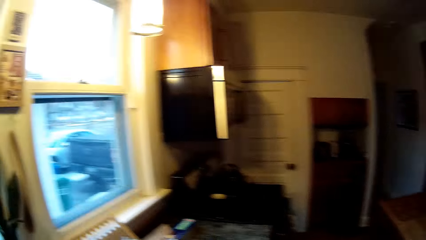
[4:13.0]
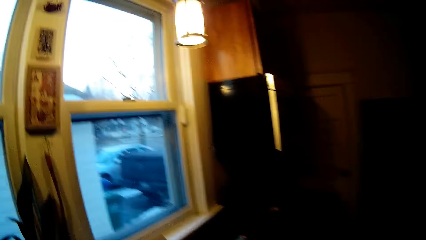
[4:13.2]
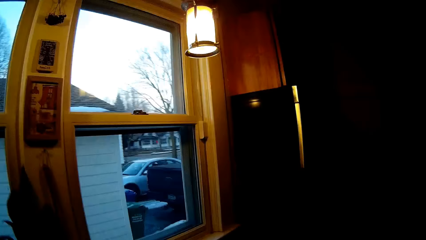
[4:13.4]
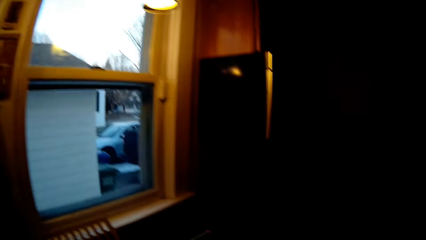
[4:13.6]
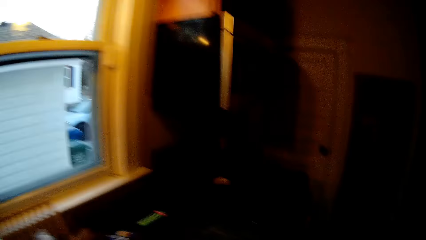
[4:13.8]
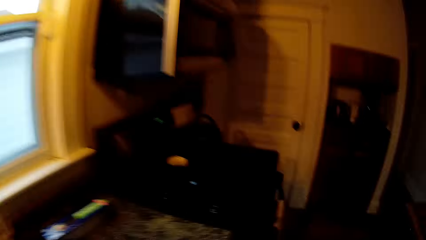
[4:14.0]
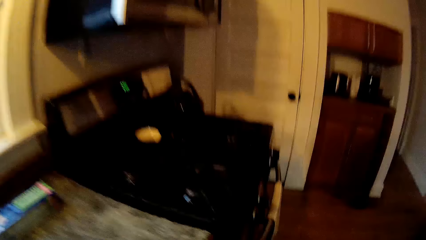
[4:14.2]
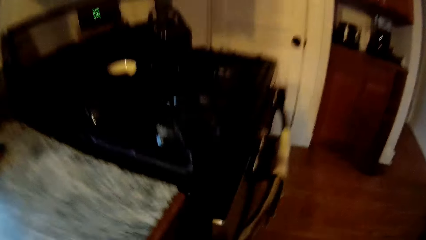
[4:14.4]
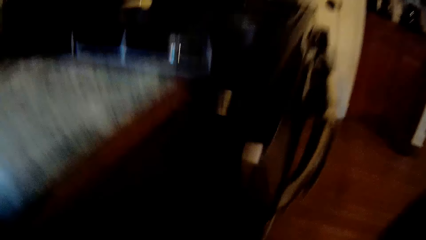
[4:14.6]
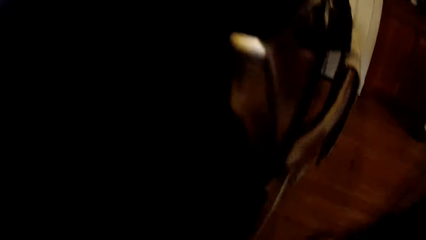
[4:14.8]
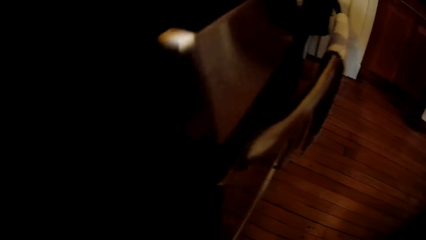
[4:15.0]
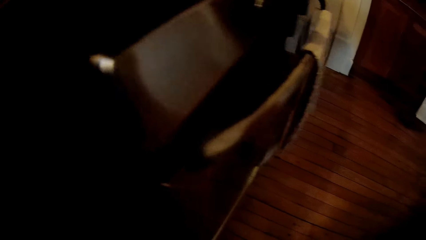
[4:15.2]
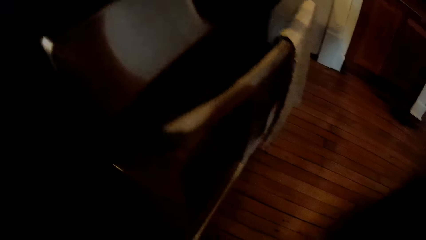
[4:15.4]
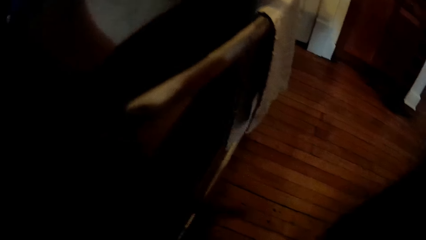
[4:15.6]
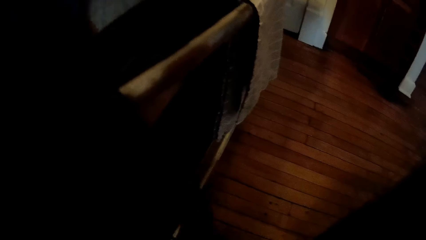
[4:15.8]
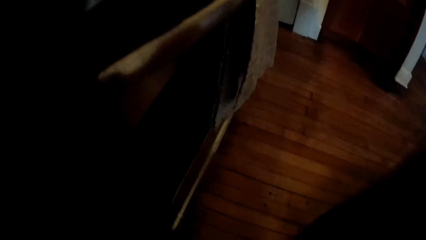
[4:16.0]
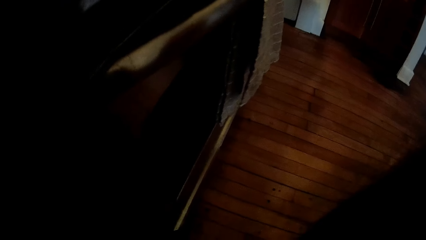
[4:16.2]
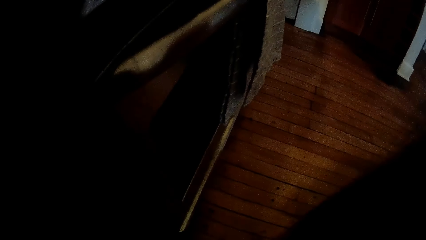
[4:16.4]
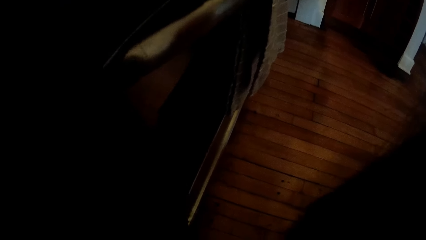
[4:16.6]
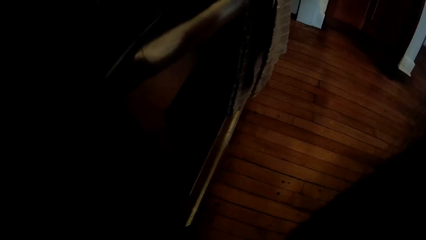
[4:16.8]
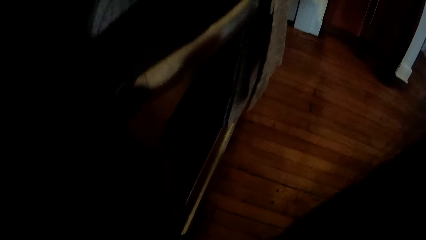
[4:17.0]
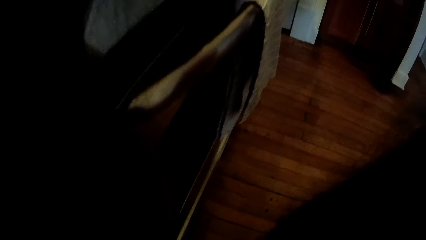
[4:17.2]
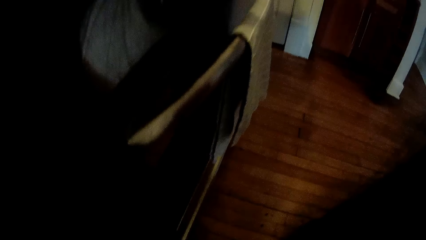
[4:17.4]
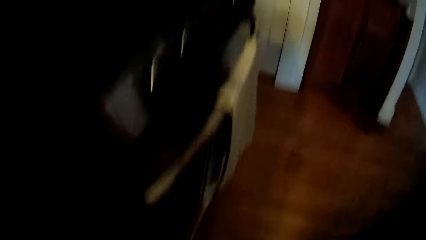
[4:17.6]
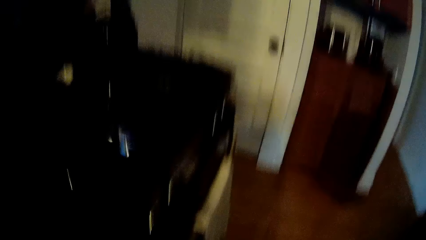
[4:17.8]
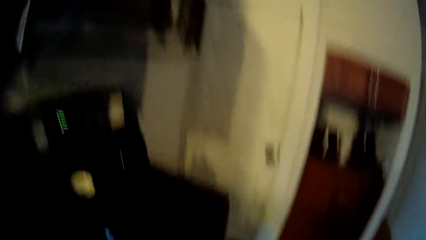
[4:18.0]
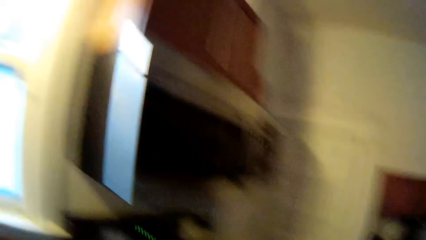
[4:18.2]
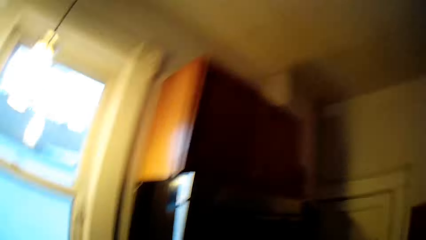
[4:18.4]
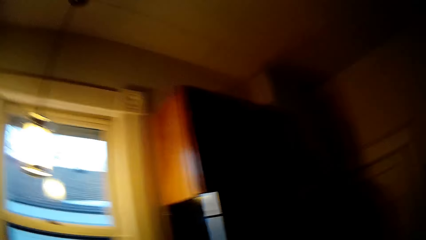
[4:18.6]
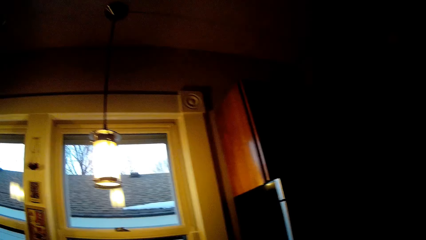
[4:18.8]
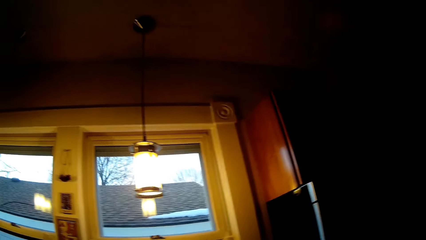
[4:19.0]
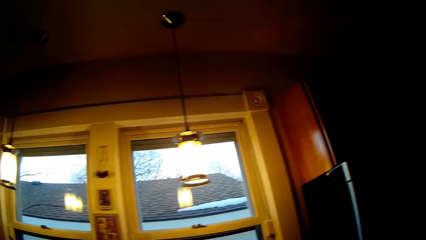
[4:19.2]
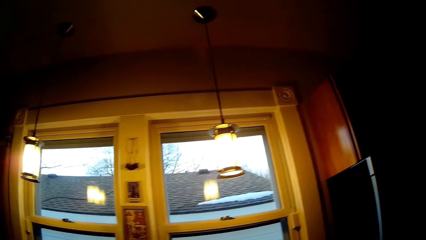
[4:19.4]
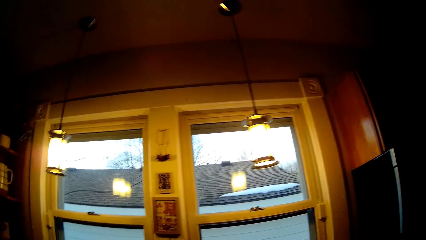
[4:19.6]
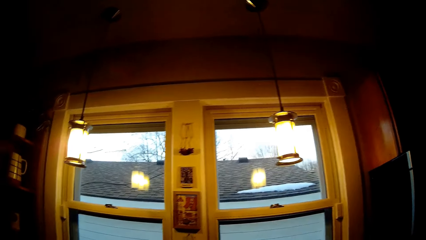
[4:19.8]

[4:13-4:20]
The camera wearer bends down beside the kitchen cabinet below the sink.

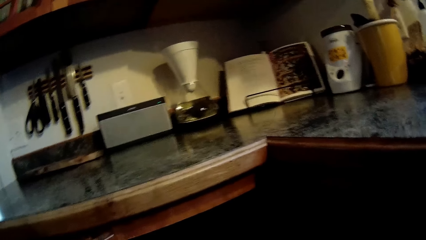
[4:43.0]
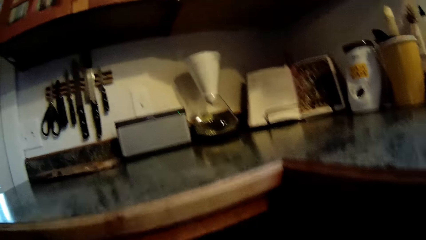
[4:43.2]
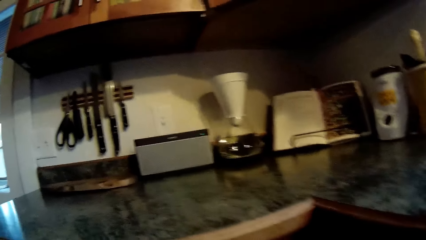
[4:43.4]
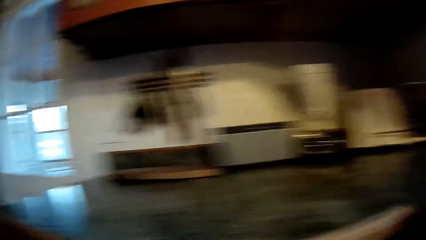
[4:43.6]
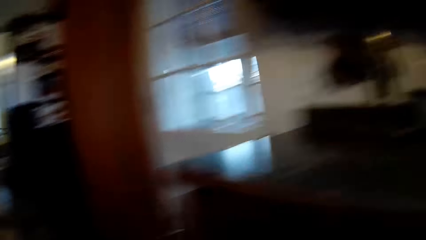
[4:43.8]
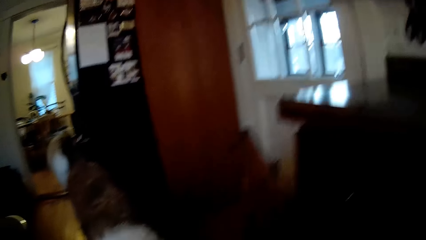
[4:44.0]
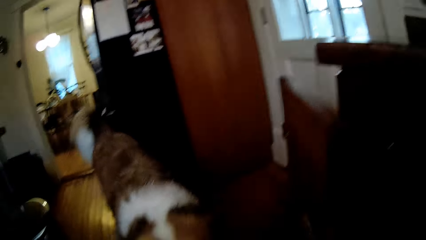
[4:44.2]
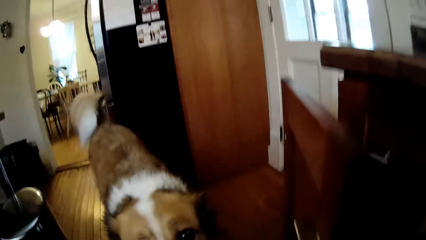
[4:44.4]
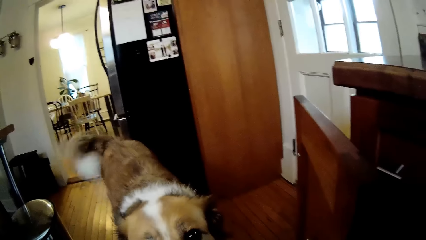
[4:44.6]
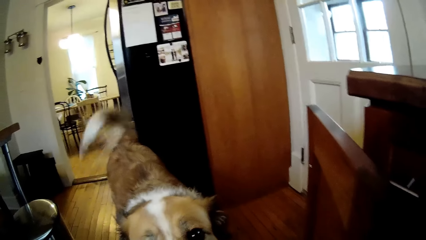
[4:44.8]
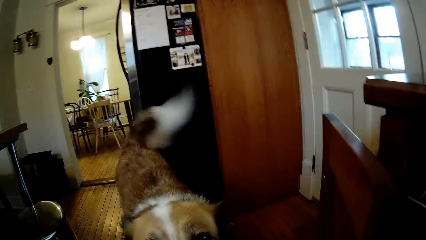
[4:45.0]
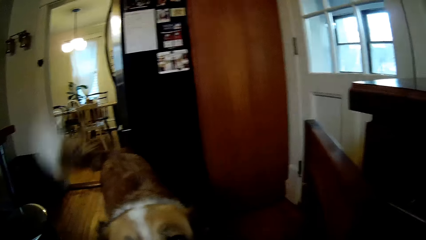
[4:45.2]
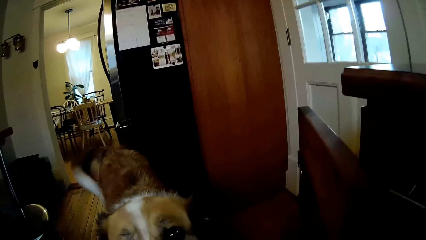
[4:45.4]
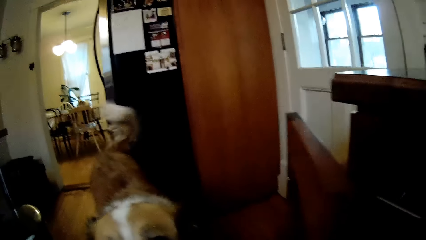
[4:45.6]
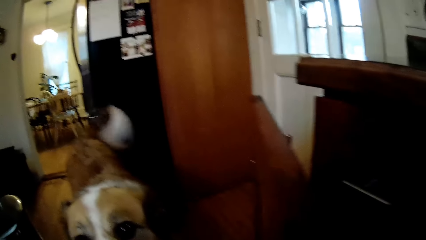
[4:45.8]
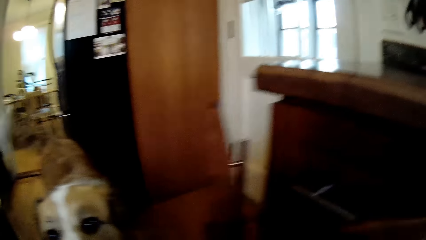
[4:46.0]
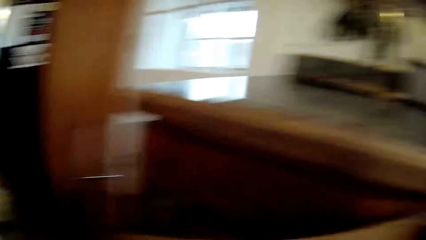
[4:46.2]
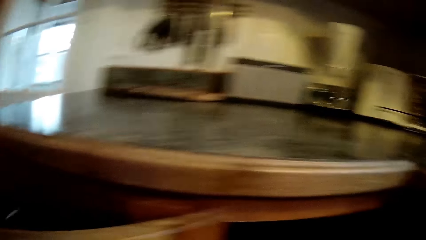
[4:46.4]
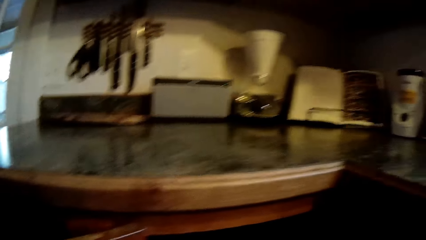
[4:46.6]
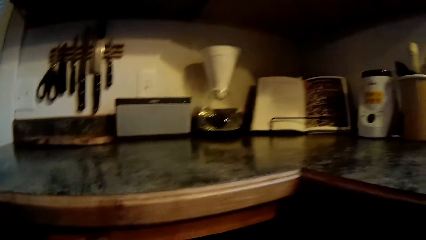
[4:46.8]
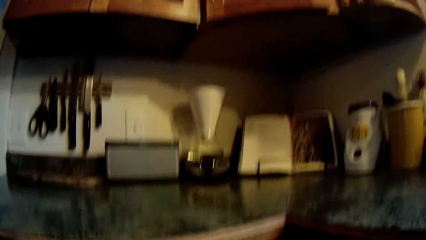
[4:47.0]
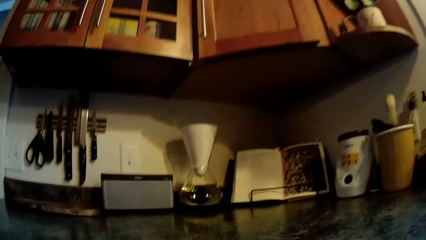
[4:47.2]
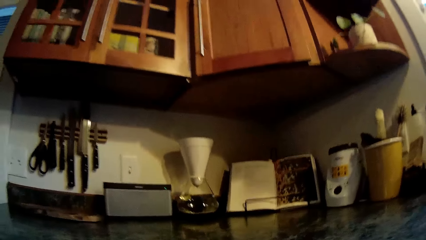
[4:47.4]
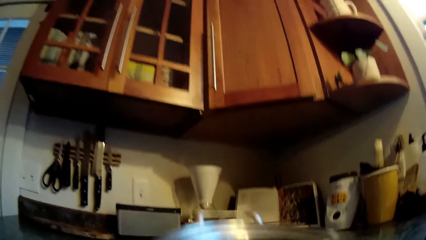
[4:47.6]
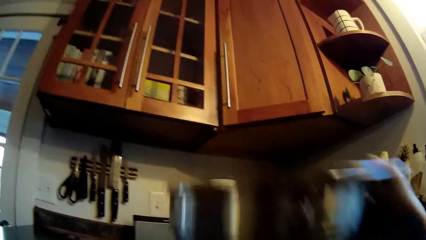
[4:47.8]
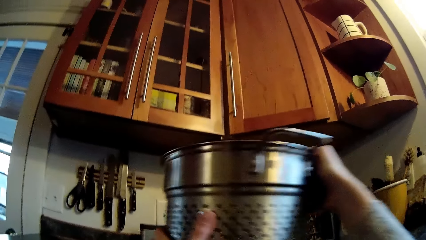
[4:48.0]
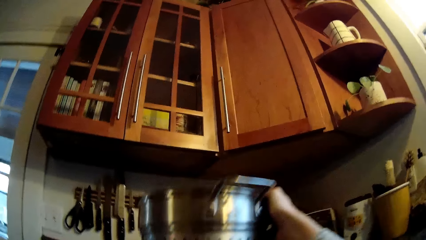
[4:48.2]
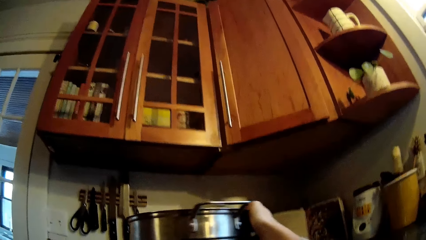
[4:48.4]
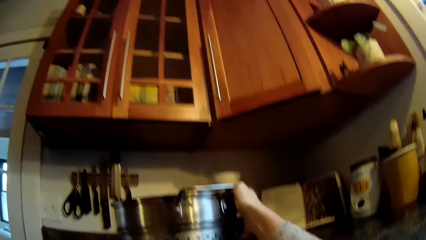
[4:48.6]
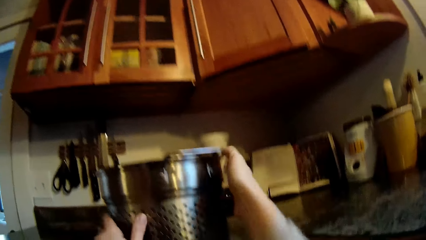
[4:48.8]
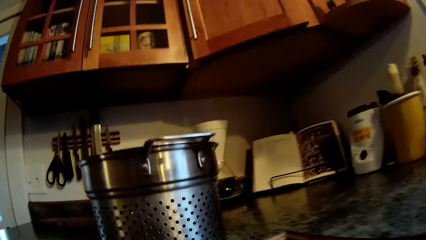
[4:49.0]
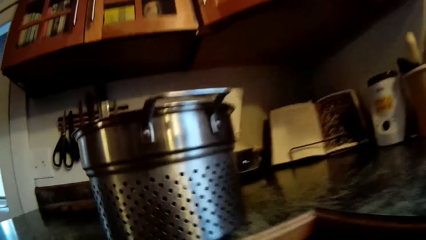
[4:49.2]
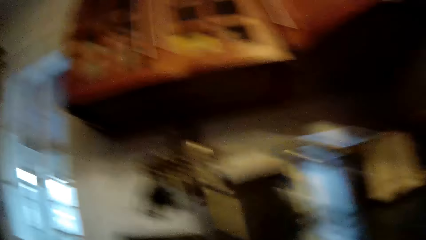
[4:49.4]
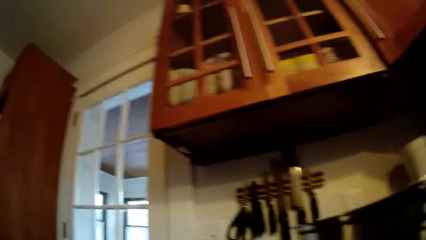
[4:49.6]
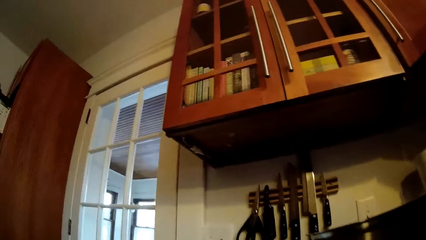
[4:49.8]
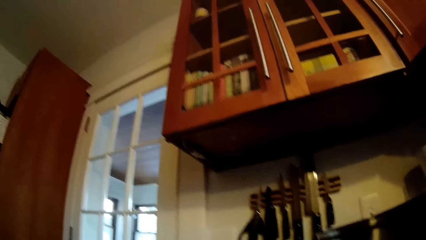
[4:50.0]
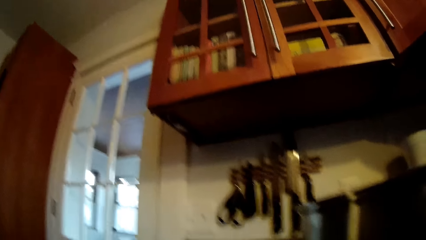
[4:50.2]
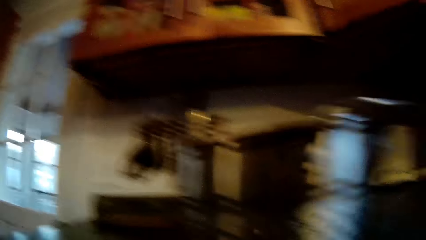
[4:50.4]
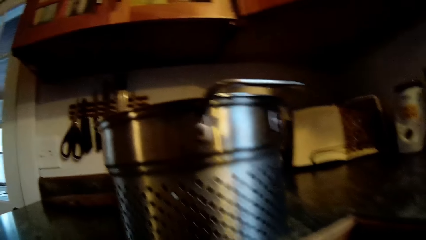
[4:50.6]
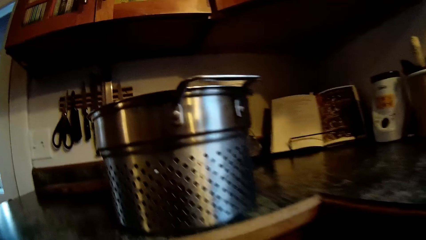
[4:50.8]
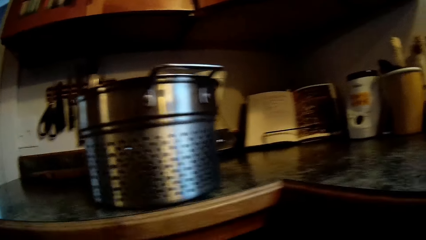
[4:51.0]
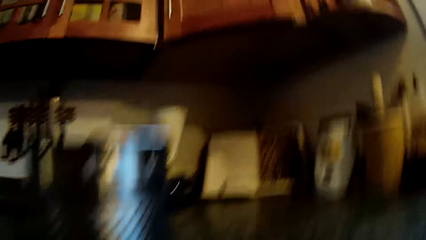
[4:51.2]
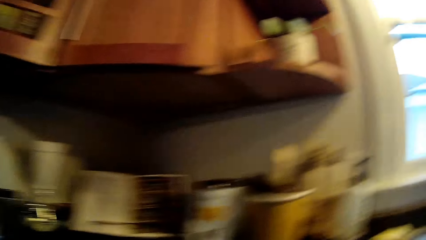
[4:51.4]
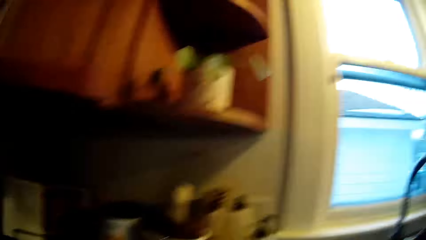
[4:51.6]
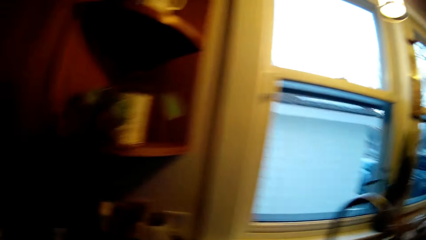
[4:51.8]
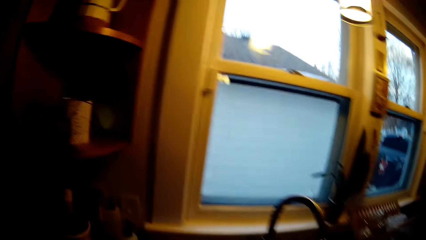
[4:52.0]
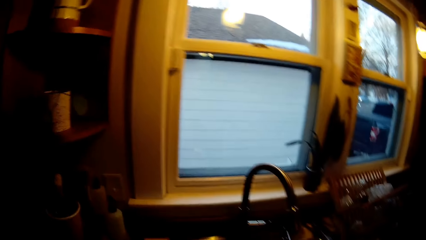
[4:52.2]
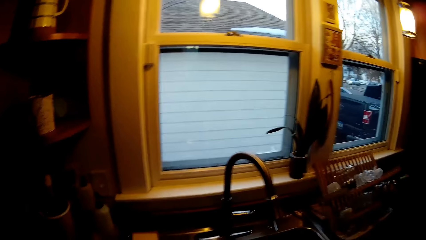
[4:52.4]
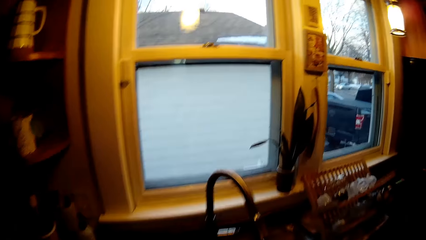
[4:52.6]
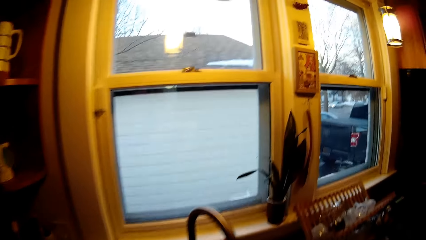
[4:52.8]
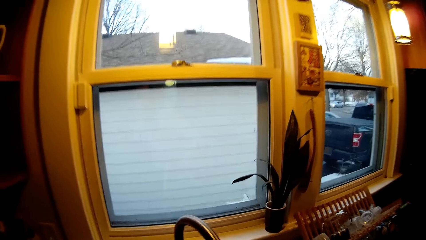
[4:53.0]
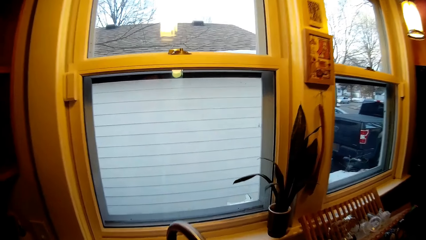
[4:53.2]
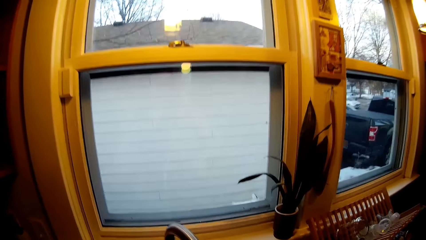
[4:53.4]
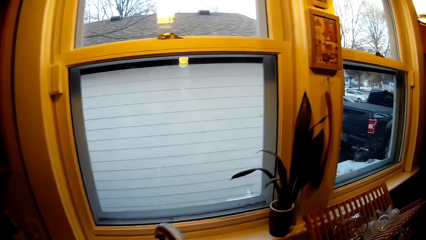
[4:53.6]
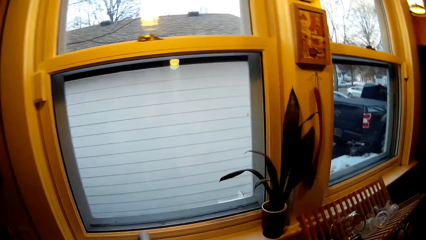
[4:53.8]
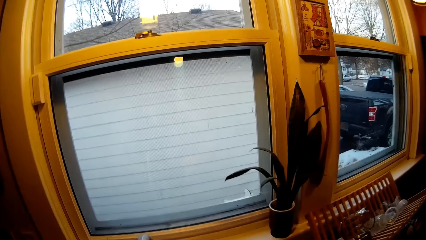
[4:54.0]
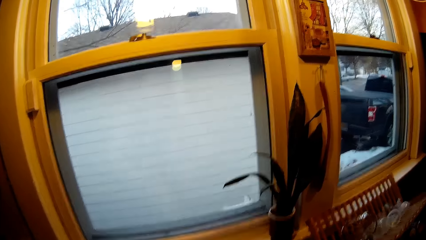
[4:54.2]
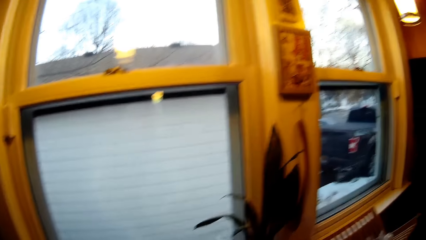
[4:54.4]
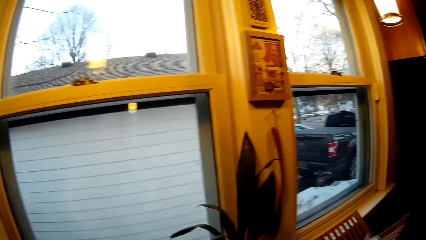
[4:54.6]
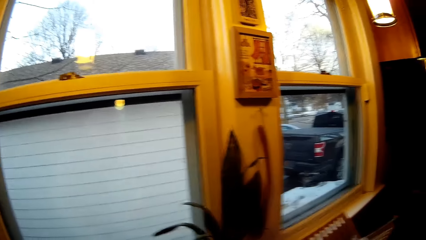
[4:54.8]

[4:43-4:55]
The camera wearer looks around the kitchen. She interacts with the dog. She puts a perforated pot on a table with her right hand. She looks around. She opens the tap.
